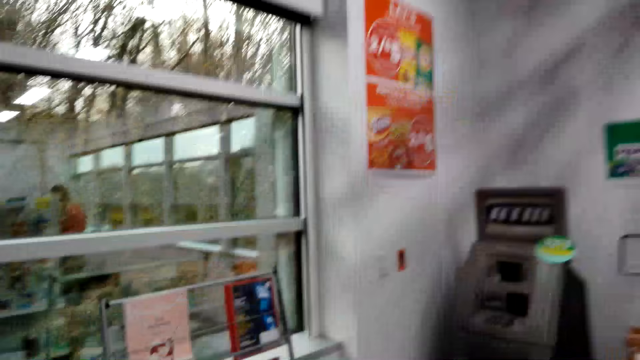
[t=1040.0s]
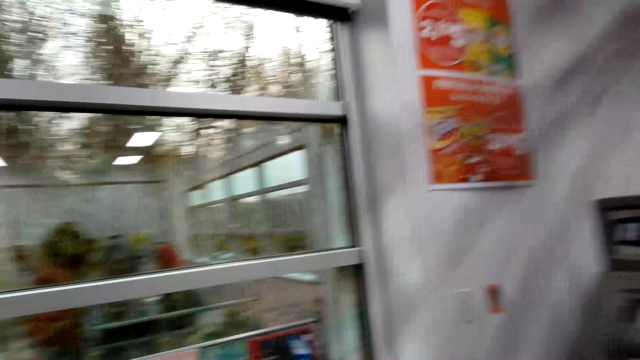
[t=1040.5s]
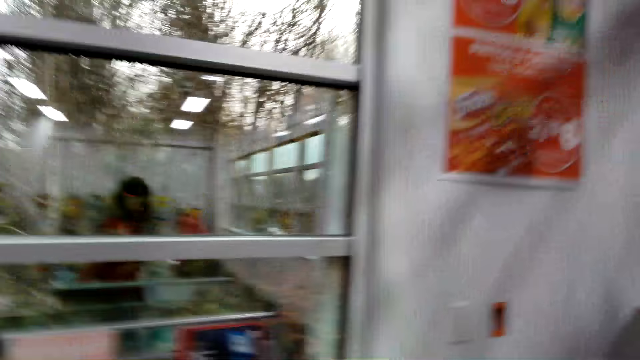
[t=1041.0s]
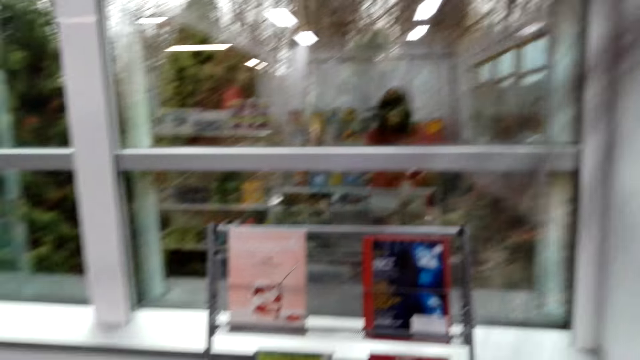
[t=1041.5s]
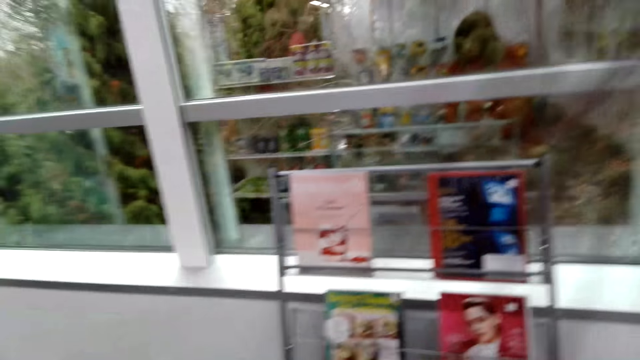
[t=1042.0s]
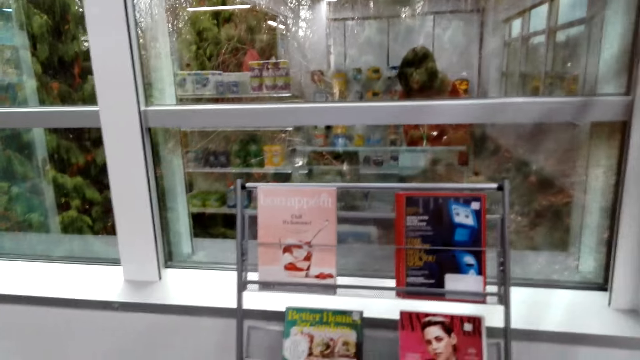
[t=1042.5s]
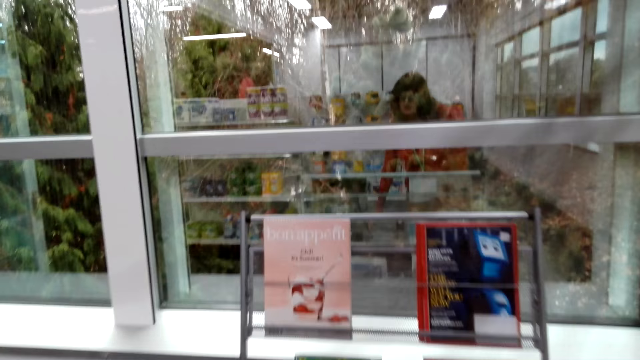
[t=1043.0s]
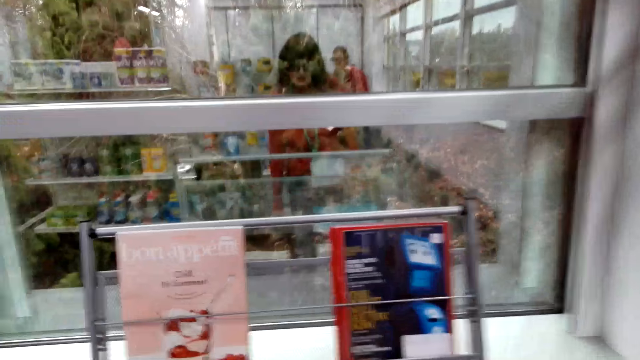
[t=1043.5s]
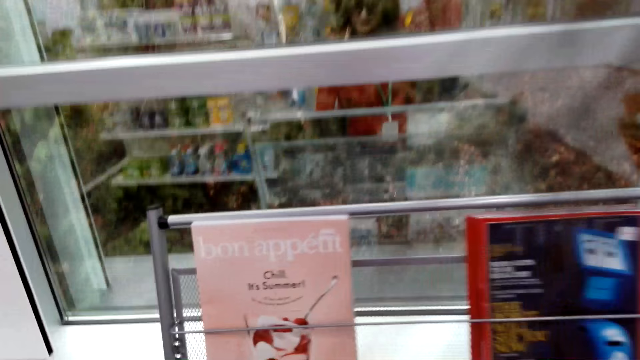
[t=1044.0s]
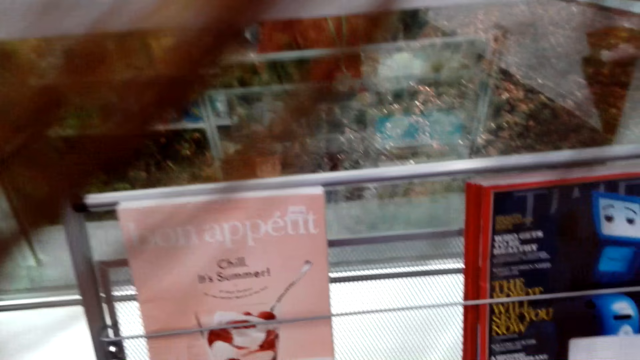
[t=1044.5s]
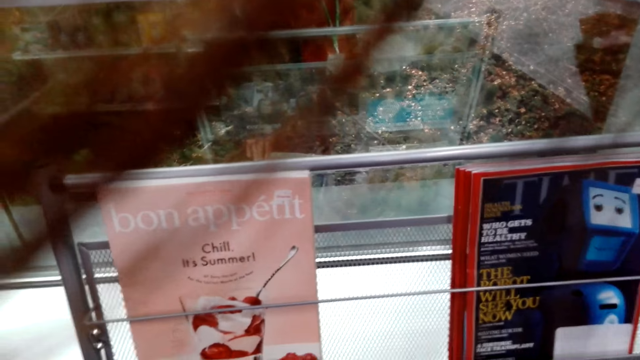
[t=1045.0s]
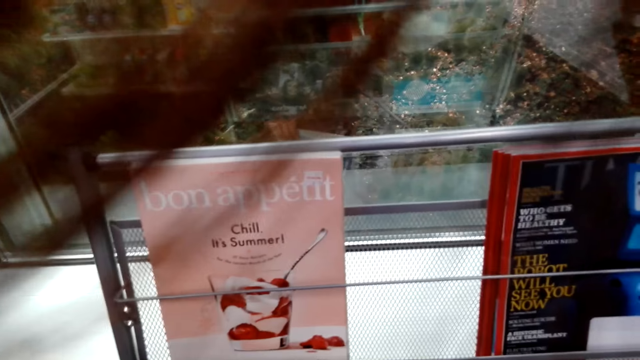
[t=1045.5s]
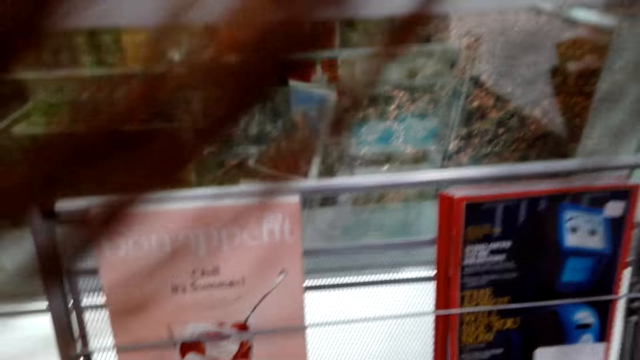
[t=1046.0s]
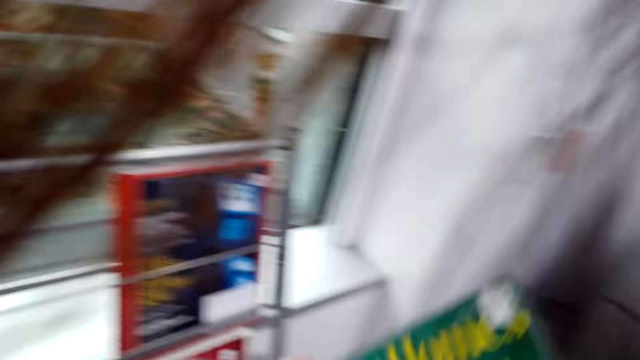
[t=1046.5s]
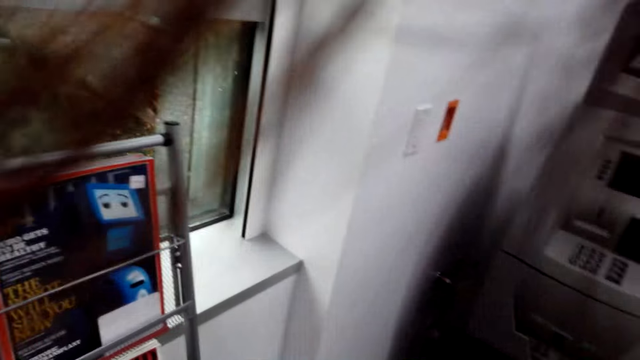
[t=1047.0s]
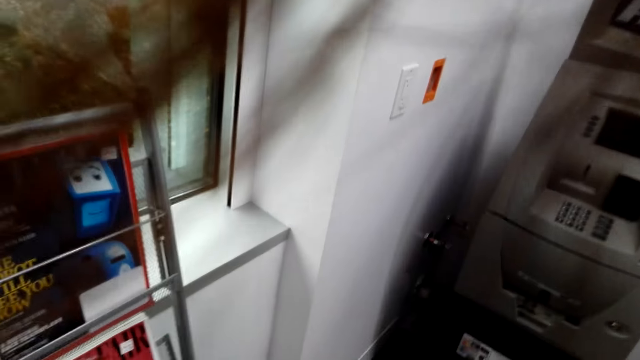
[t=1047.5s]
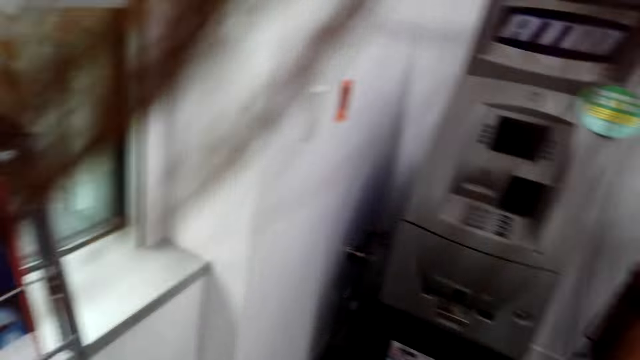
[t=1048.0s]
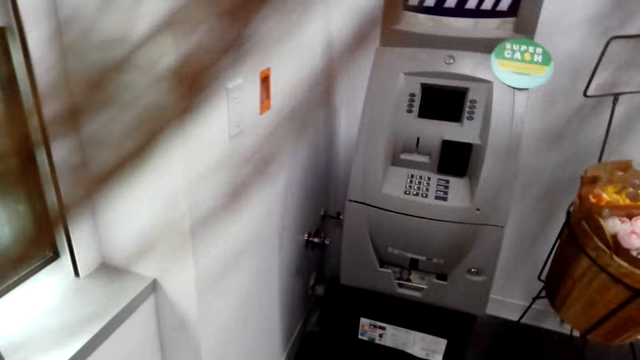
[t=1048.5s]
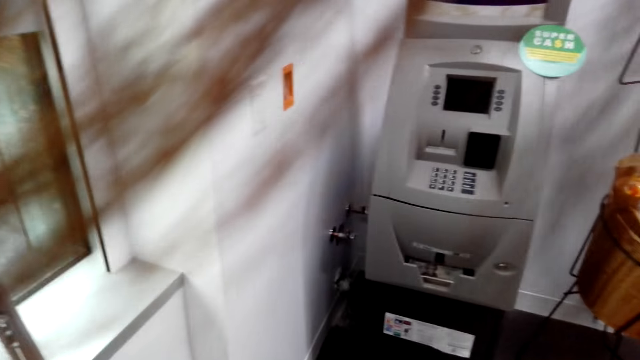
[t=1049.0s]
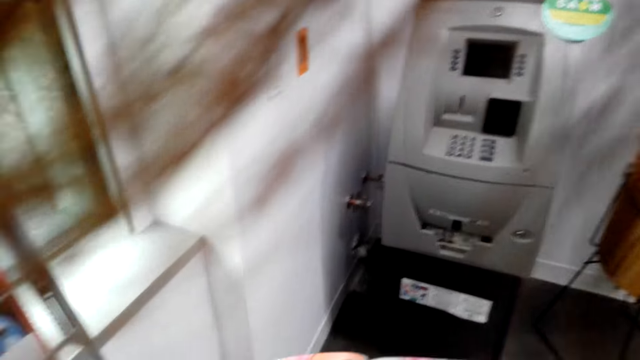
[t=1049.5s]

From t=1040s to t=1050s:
The camera wearer walks around the room and stares at the books on the shelf. A woman and another woman stop as they discuss something. The camera wearer picks up the book from the shelf. The other woman picks up the magazine from the shelf.

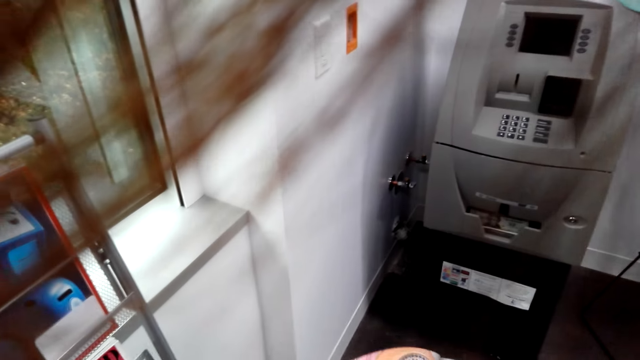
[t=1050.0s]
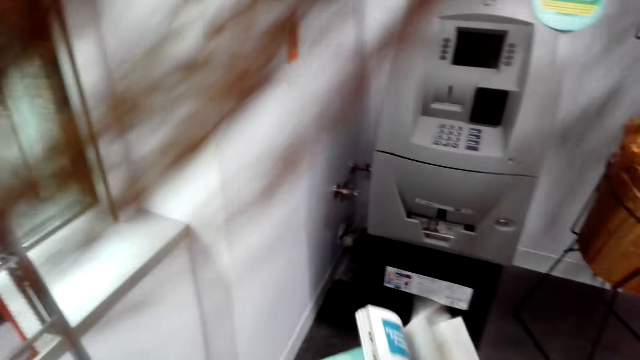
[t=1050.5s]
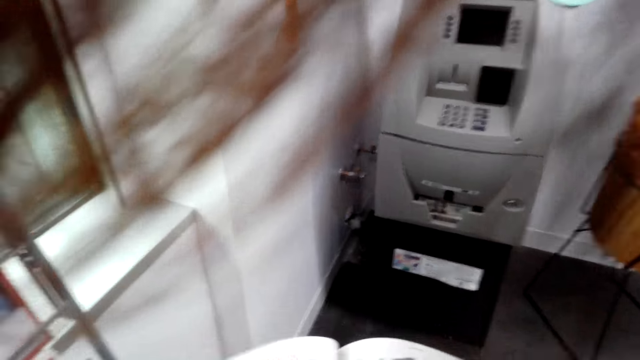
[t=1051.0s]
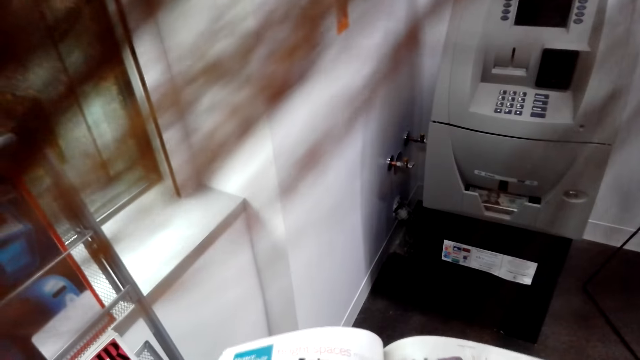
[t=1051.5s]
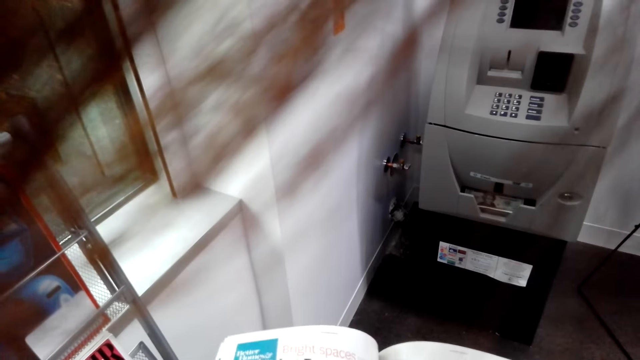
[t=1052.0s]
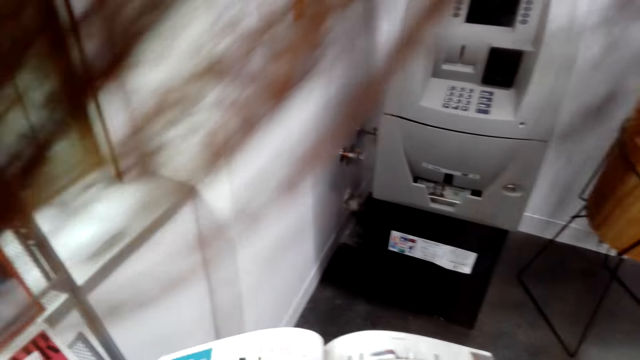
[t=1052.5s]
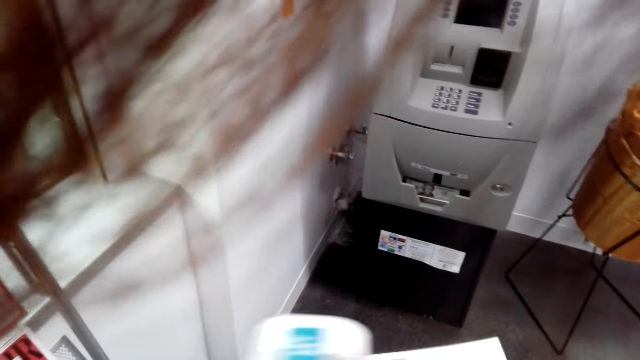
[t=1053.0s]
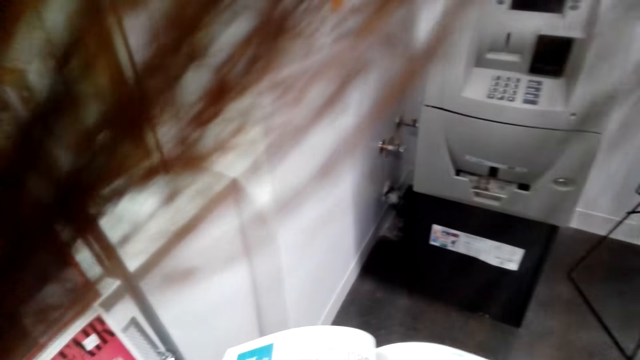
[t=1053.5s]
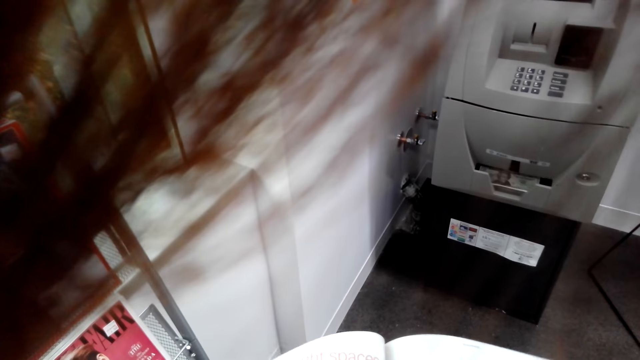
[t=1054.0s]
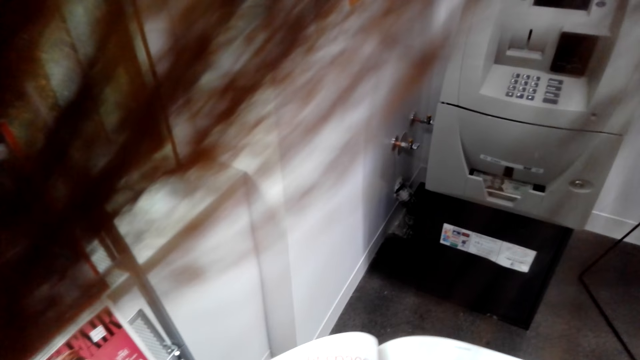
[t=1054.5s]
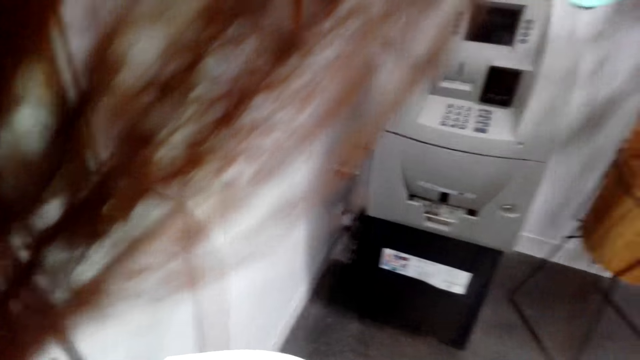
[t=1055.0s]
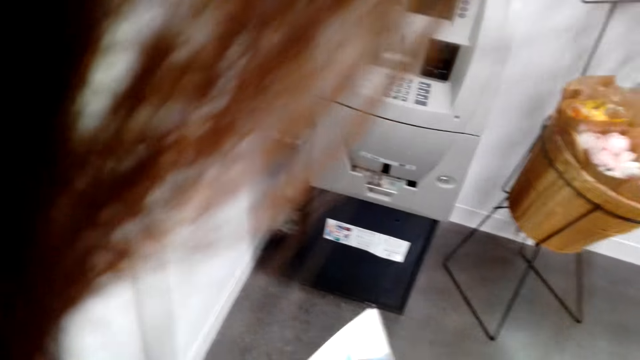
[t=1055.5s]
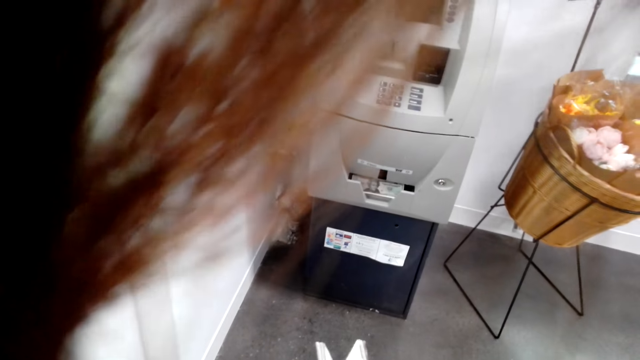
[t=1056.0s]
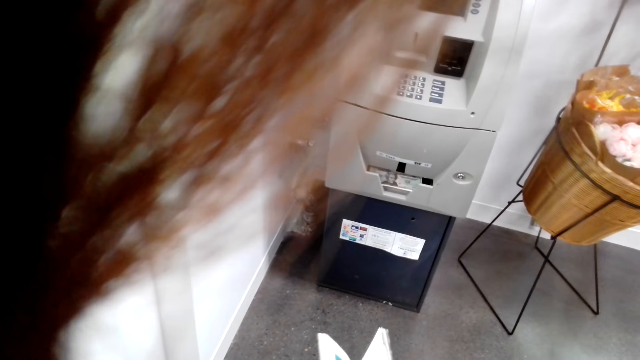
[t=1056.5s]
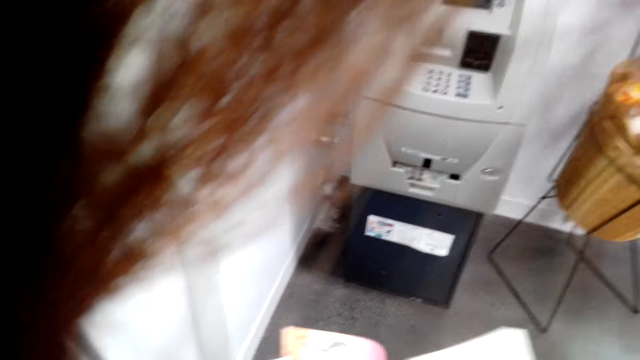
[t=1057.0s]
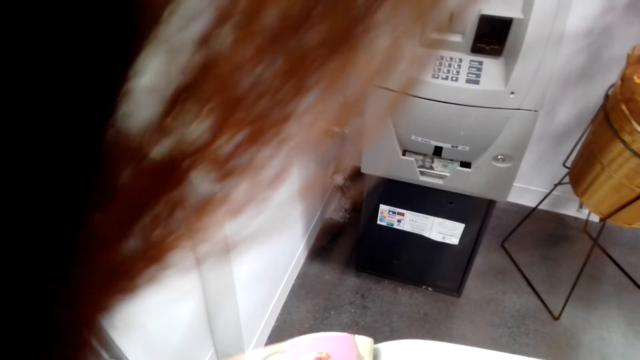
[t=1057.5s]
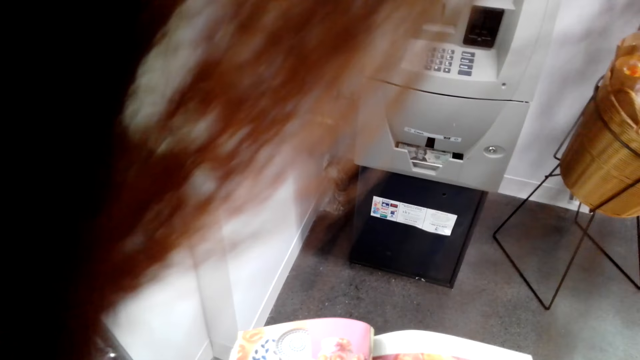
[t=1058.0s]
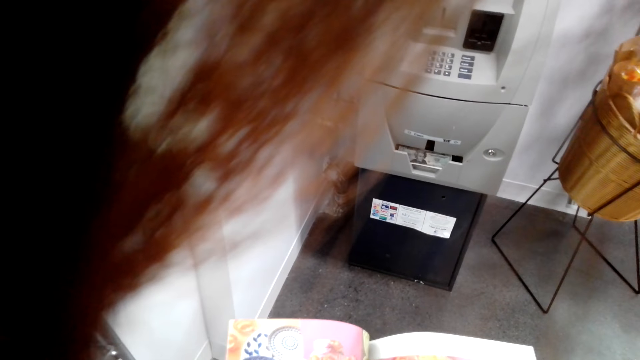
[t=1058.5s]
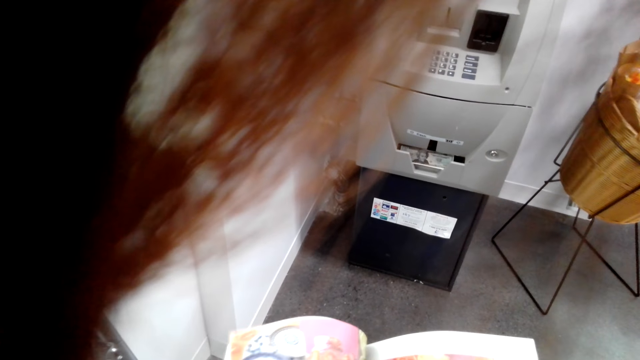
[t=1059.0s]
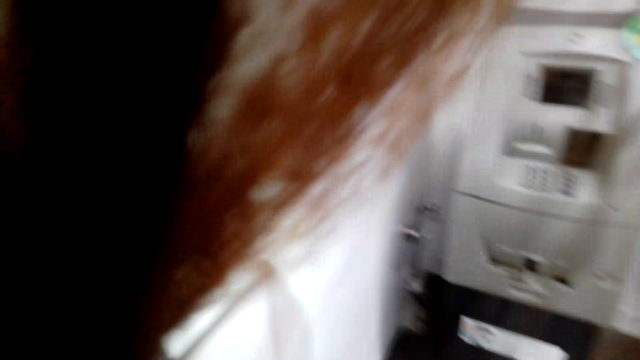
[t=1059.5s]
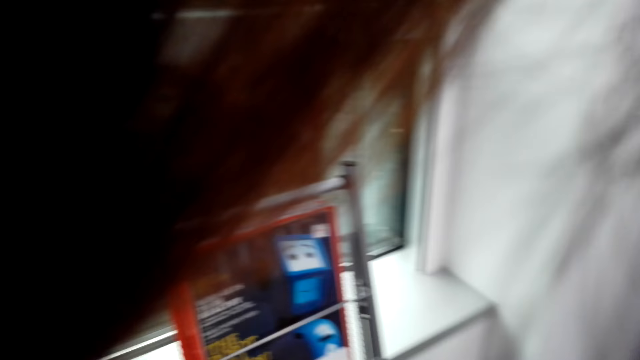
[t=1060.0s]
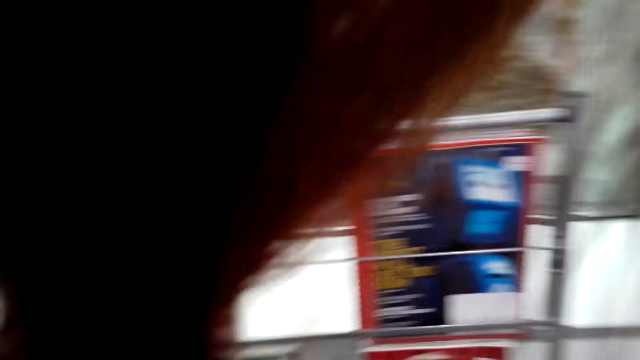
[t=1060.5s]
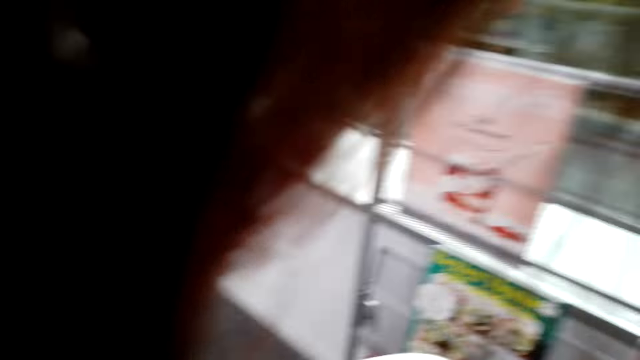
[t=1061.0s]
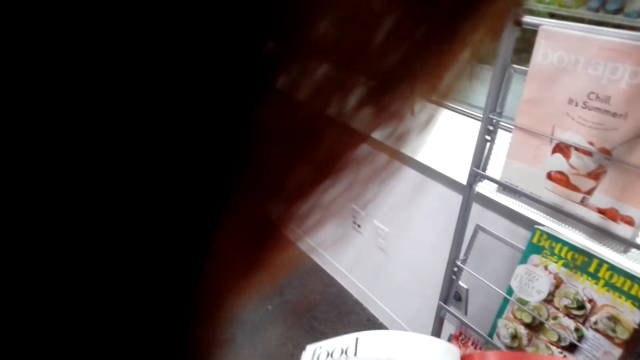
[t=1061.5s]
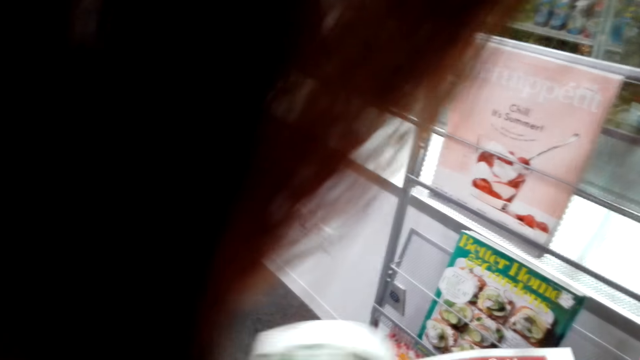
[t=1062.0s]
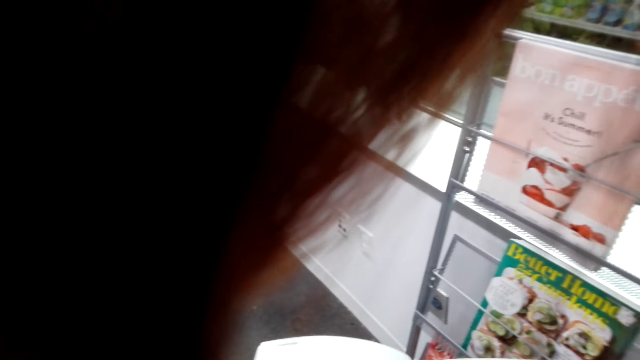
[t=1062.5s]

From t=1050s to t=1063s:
The camera wearer opens the book. A woman opens the magazine. The woman opens the other page of the magazine. Another woman moves around the supermarket with the first woman. The camera wearer looks around the room. The first woman opens the magazine.
